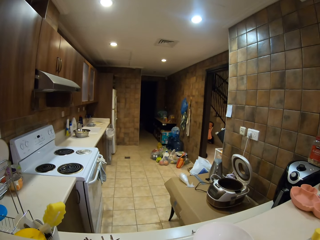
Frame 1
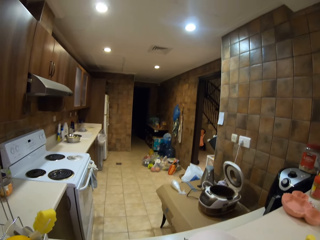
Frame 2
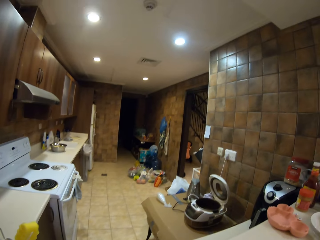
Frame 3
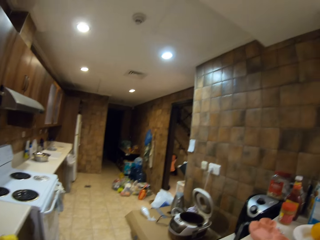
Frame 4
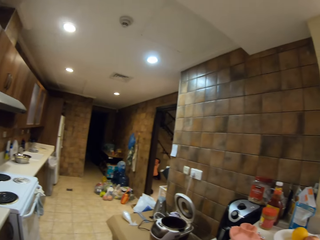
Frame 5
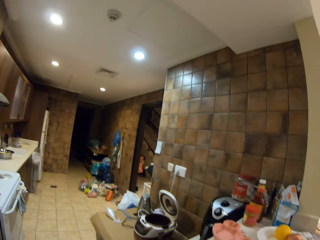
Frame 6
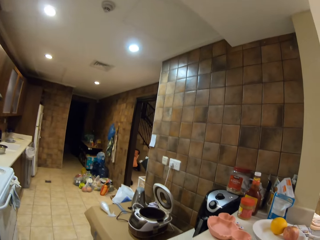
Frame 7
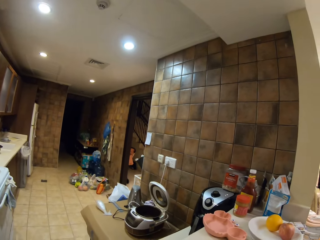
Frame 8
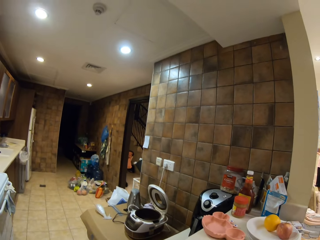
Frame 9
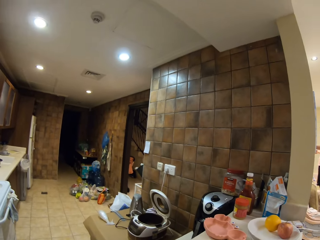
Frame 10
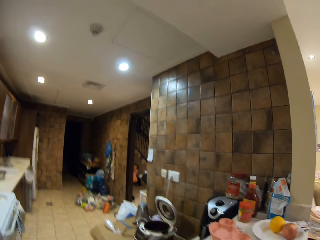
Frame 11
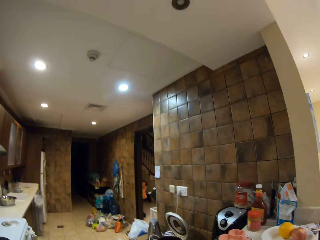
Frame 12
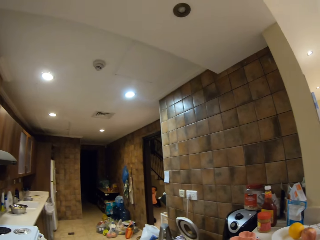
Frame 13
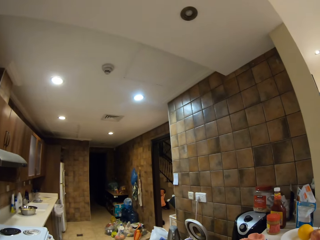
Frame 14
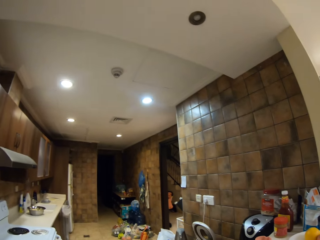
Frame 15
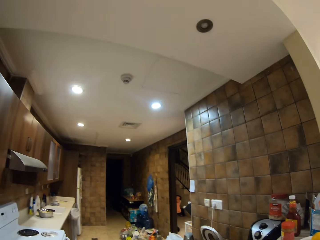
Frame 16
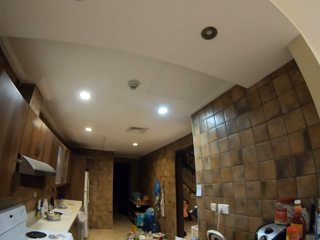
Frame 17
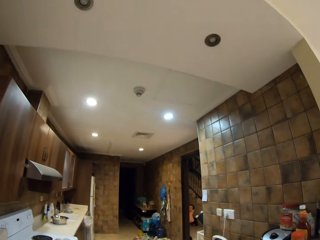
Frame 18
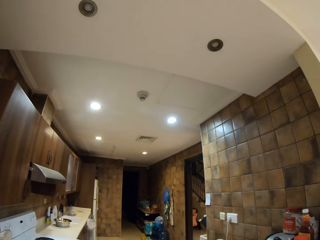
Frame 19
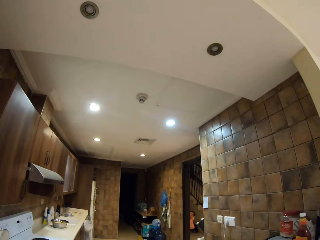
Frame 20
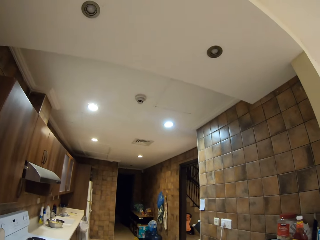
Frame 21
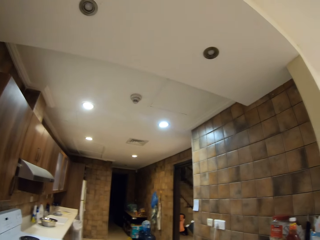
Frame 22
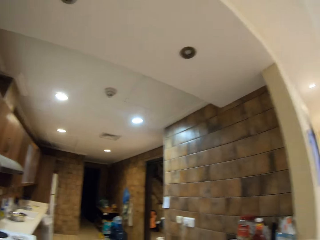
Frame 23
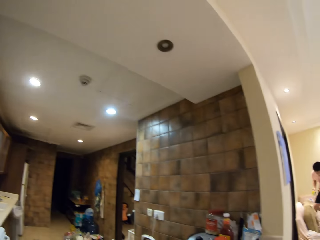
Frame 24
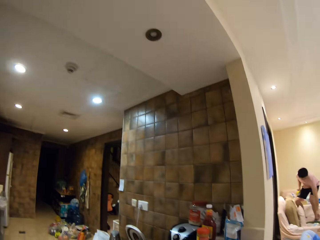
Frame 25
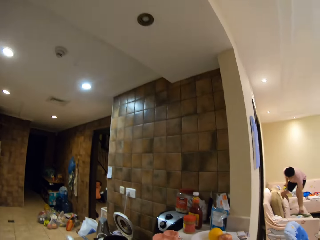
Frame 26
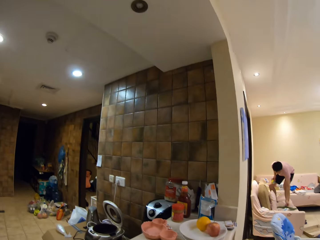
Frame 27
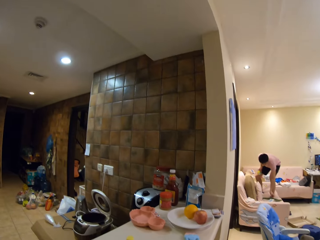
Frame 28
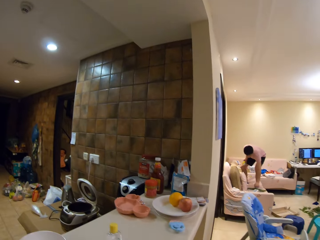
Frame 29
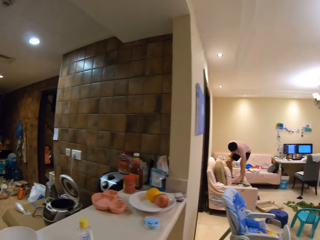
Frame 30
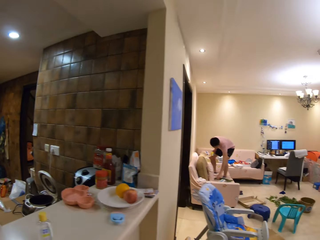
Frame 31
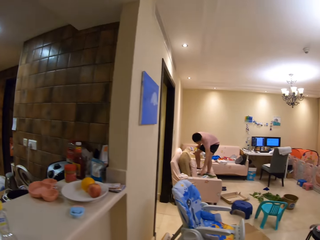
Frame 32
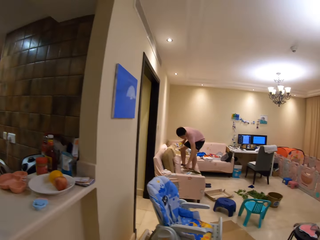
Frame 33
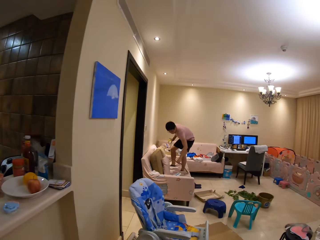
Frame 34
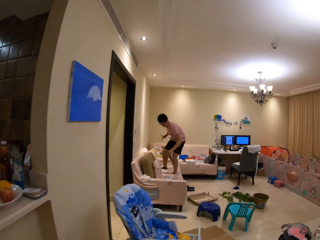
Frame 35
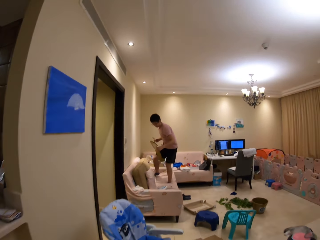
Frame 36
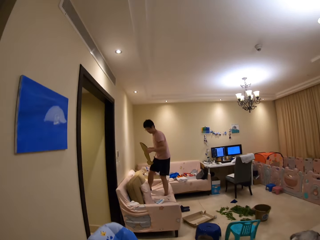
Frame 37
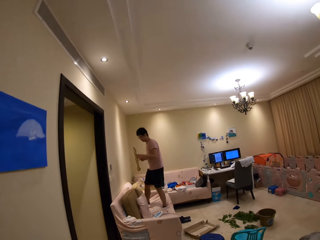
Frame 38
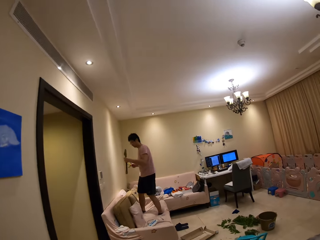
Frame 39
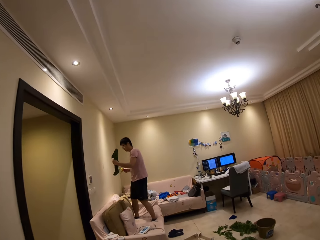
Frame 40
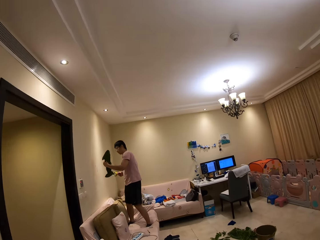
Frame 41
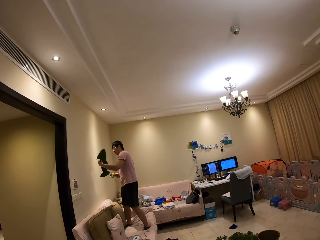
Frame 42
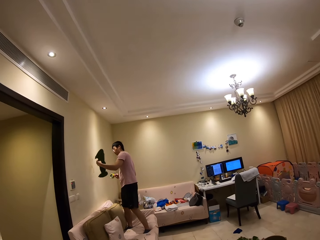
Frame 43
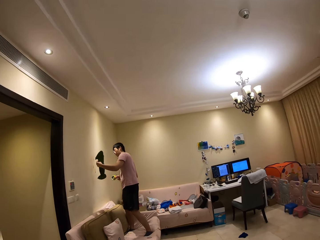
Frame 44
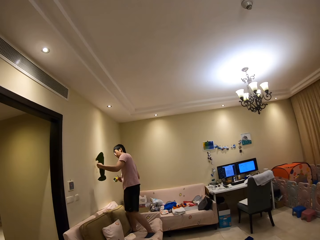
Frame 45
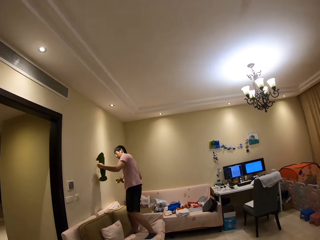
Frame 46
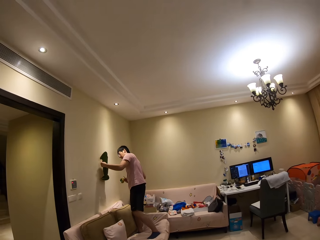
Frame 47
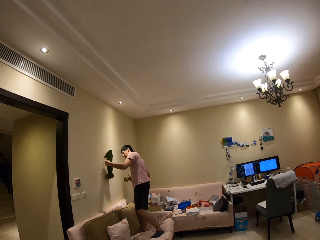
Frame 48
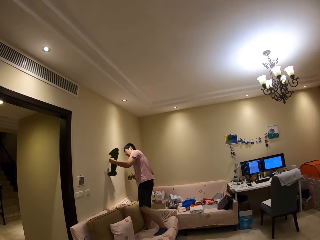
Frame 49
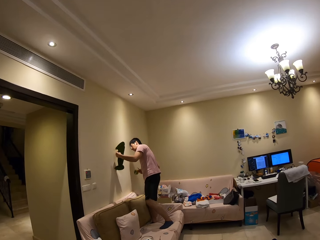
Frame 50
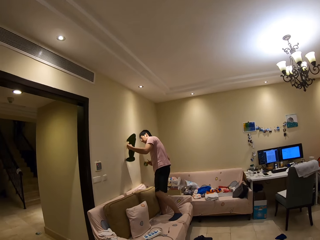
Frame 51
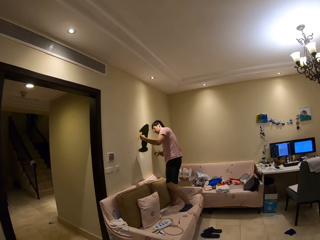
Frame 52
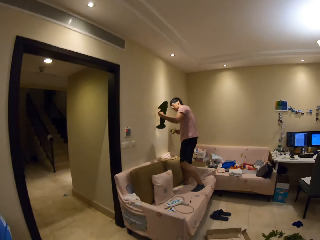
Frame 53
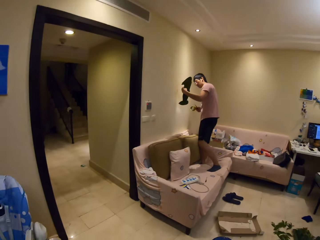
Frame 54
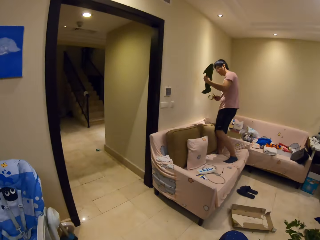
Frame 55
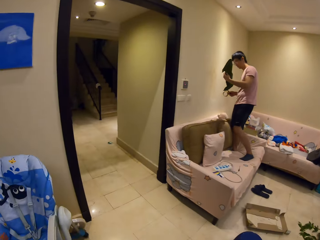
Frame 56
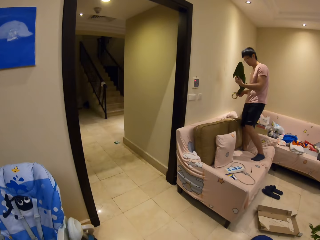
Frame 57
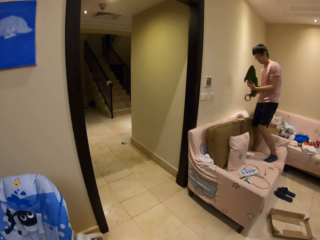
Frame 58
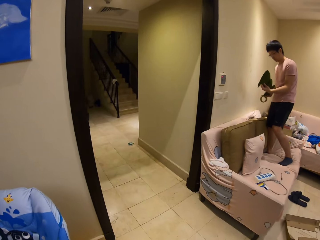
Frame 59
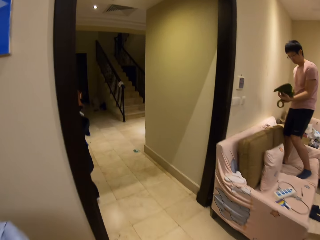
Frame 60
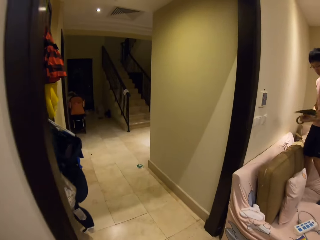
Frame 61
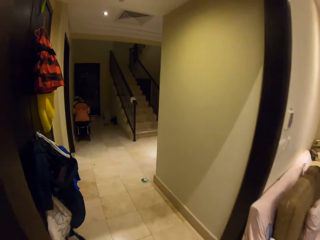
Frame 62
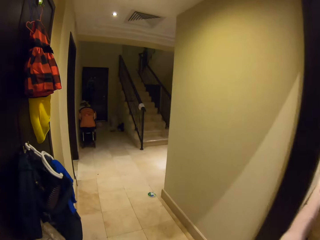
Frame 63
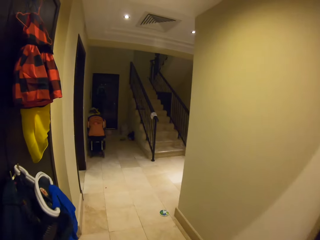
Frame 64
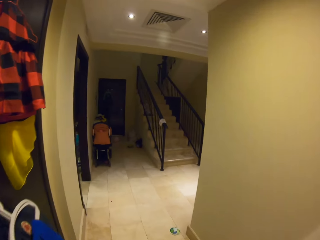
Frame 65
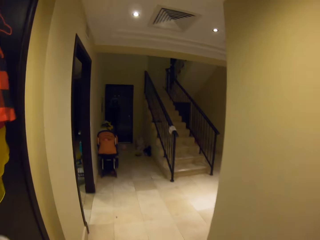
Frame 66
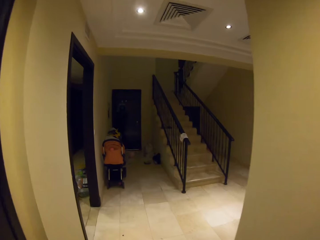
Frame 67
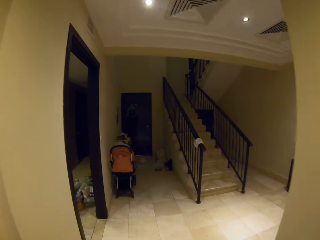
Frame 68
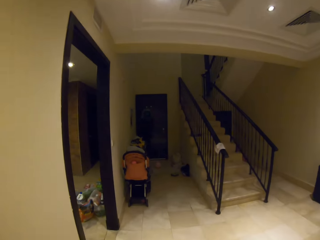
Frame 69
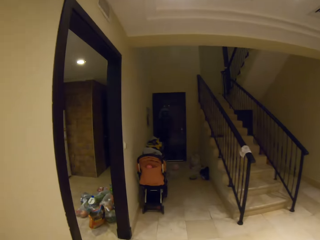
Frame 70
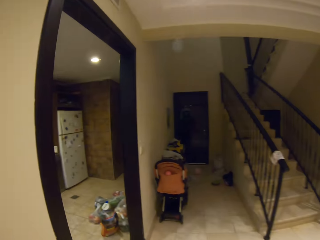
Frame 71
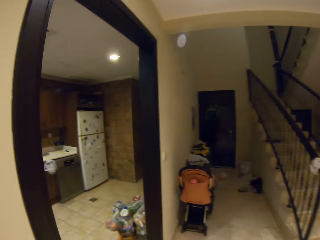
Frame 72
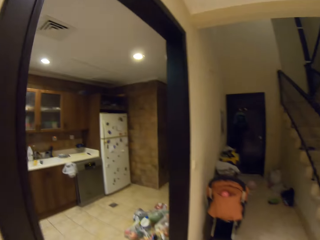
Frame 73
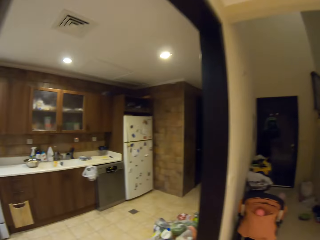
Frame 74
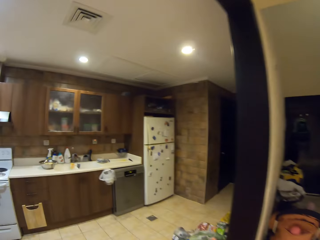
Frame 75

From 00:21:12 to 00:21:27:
The camera wearer looks at a person. They walk. The person picks up the leaf craft. The person looks at the leaf craft. The camera wearer walks to the kitchen.

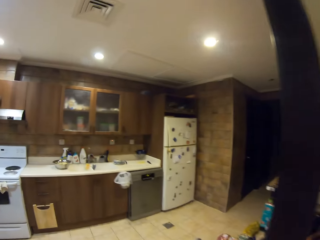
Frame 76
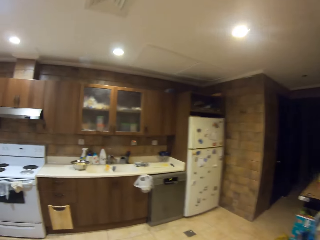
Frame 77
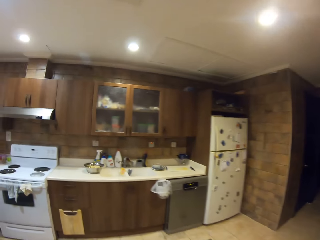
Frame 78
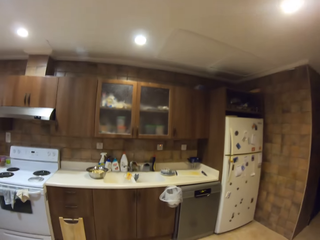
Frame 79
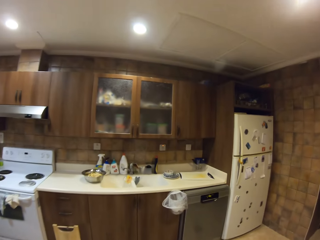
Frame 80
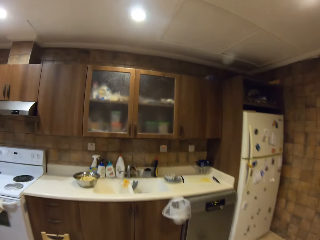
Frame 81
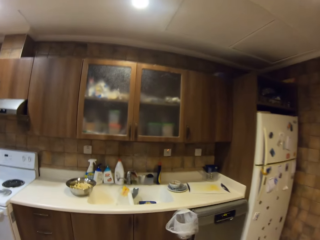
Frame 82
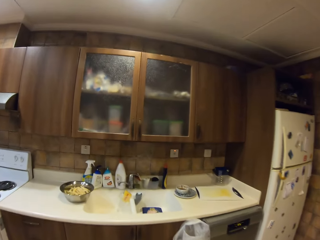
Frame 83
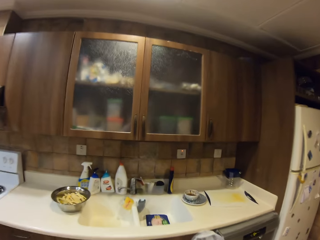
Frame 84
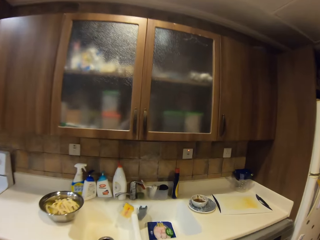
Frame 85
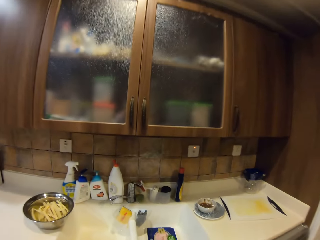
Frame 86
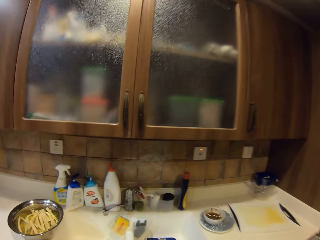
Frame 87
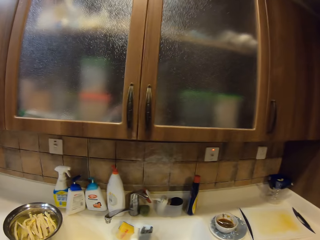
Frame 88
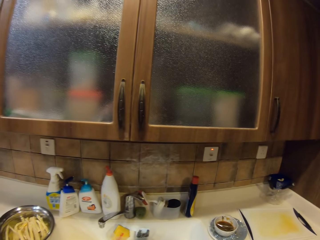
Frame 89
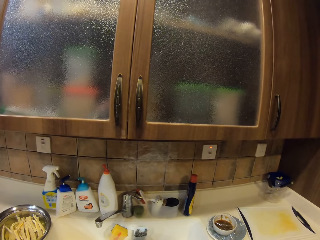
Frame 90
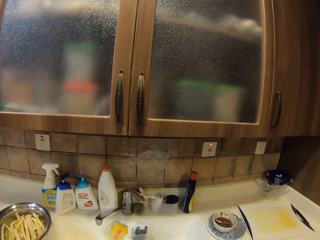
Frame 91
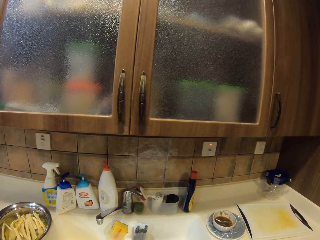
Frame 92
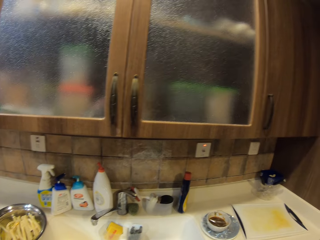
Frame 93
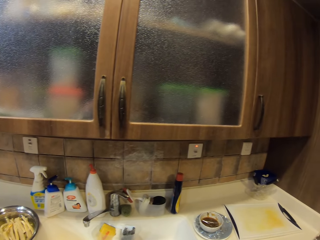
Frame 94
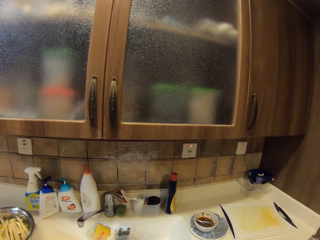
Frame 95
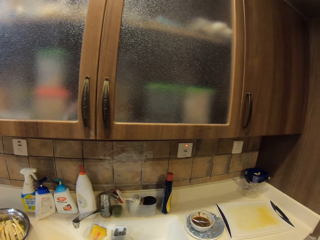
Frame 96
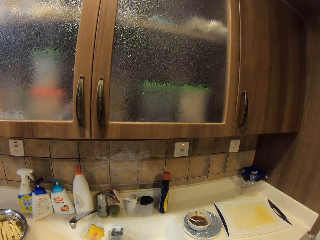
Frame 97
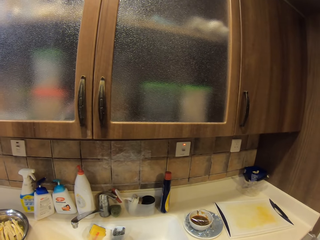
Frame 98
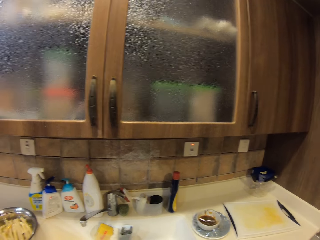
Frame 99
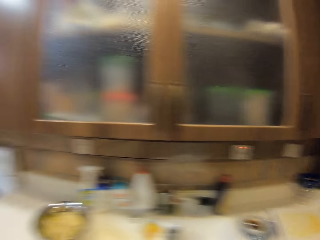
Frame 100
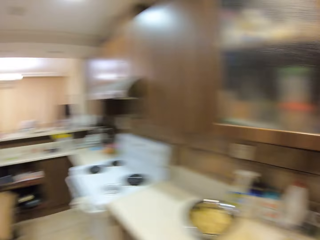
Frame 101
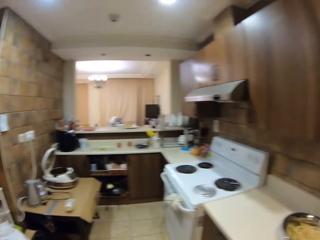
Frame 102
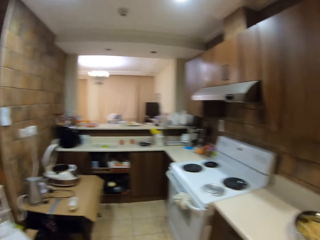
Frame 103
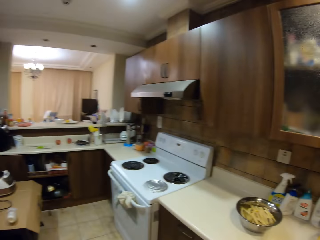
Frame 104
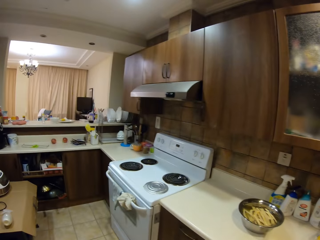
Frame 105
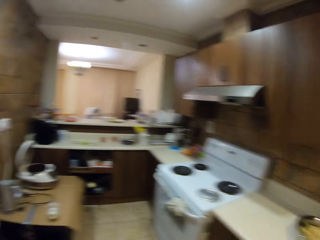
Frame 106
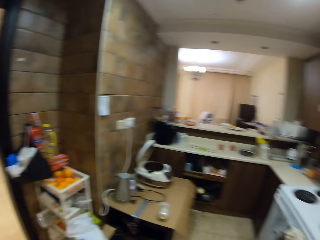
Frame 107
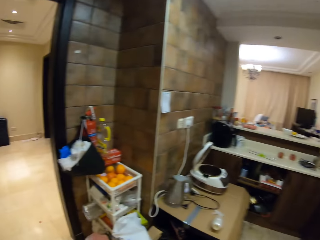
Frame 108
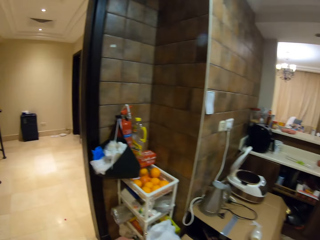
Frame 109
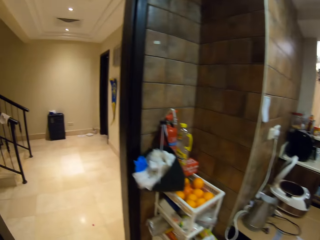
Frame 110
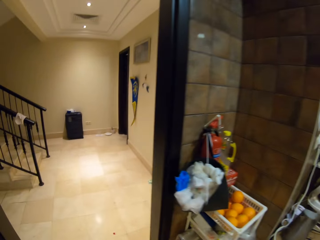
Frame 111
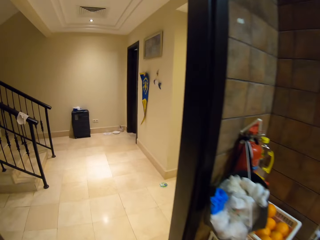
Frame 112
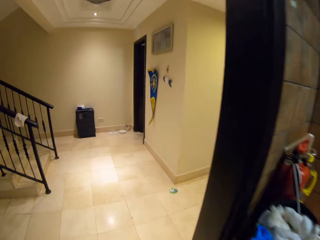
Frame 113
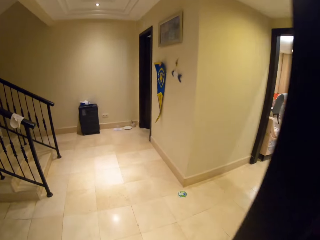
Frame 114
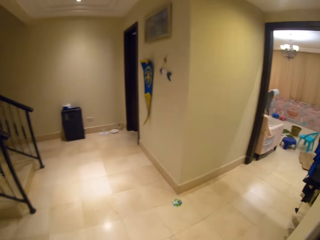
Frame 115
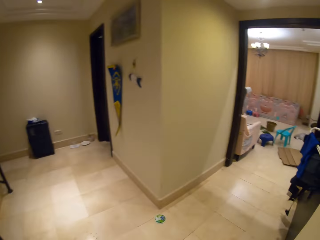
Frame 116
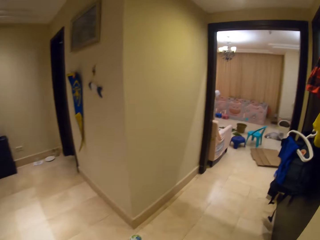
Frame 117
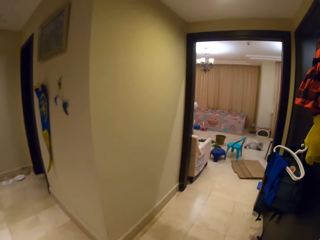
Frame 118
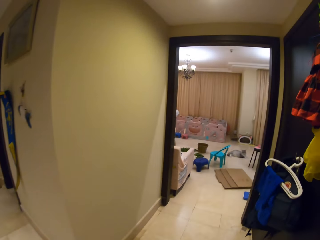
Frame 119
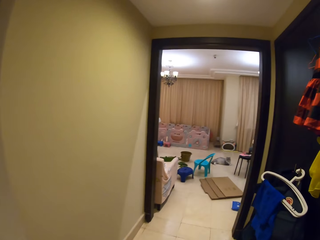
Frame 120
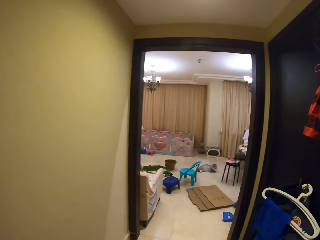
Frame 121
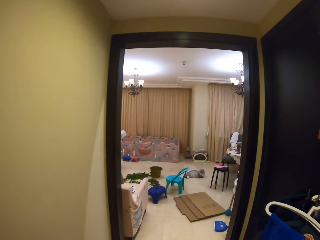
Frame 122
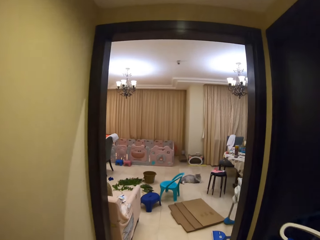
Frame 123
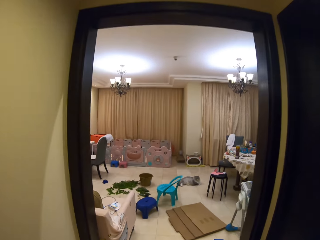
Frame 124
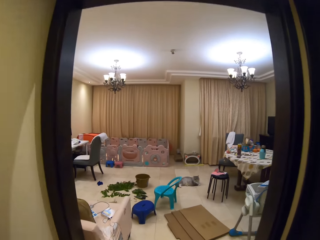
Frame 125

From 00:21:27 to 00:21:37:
The camera wearer looks around. They walk round the house.
